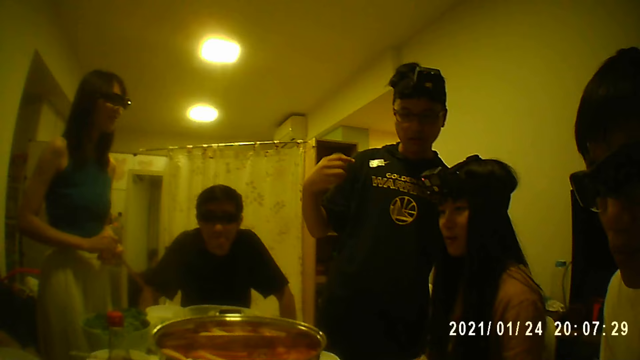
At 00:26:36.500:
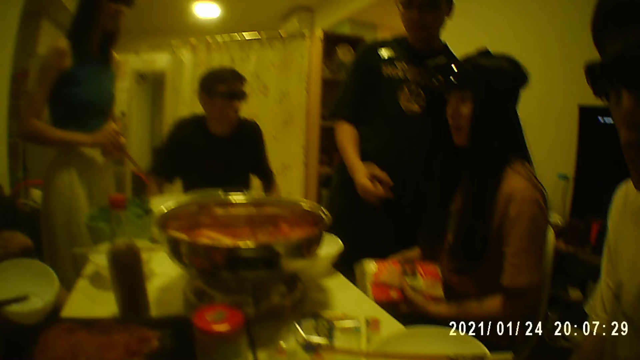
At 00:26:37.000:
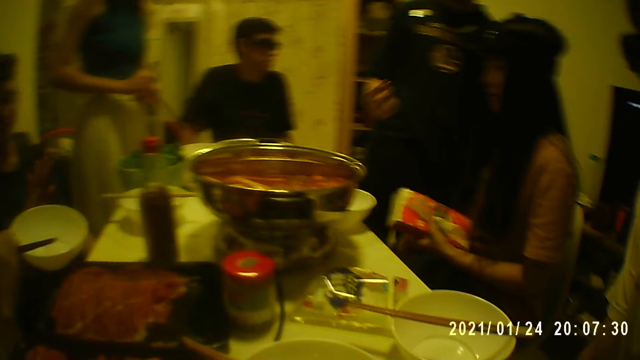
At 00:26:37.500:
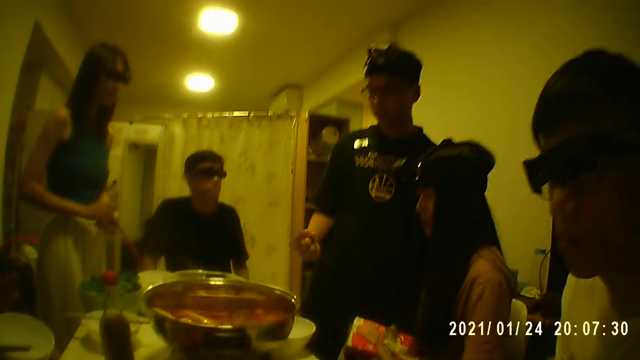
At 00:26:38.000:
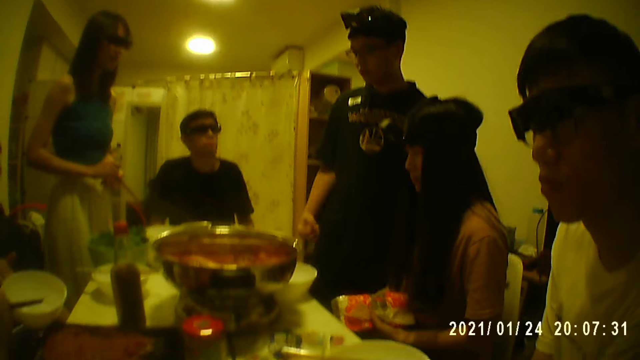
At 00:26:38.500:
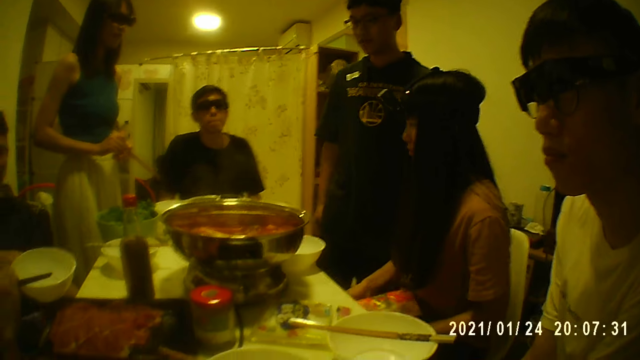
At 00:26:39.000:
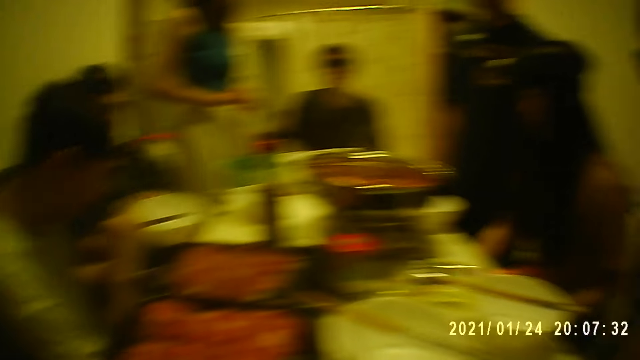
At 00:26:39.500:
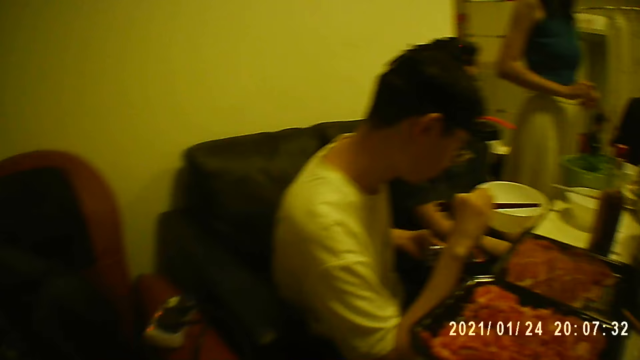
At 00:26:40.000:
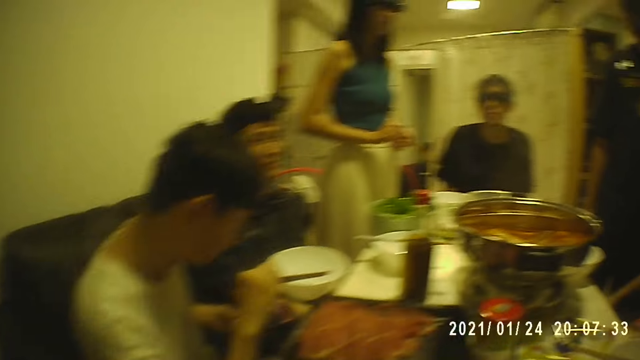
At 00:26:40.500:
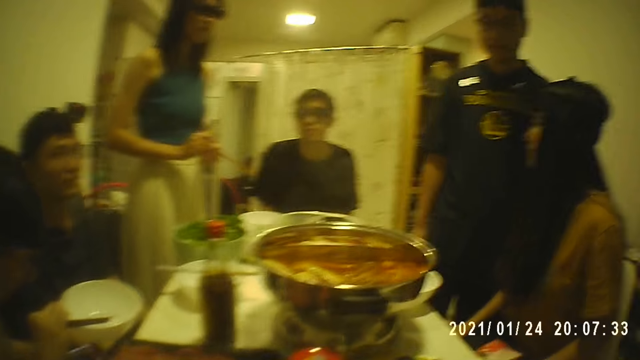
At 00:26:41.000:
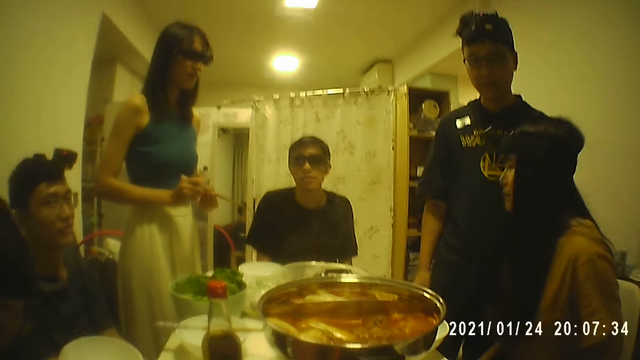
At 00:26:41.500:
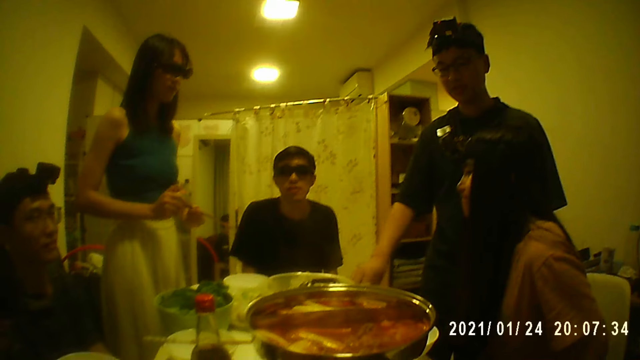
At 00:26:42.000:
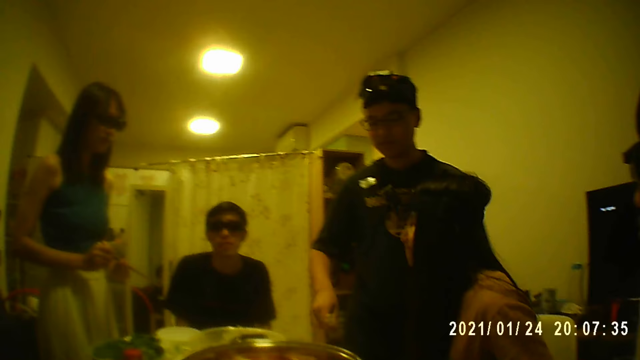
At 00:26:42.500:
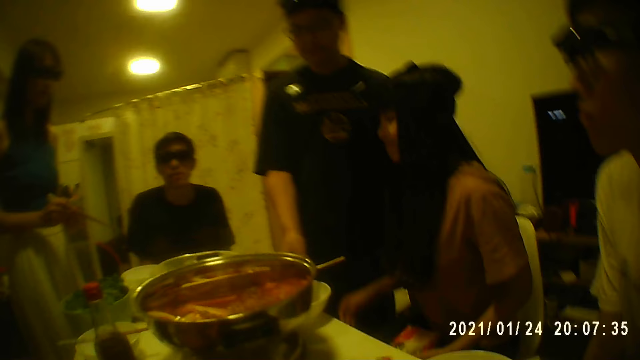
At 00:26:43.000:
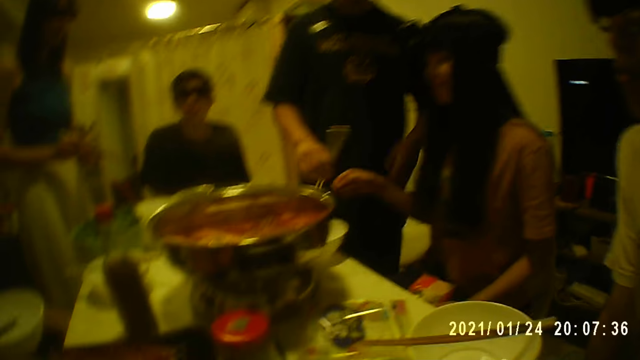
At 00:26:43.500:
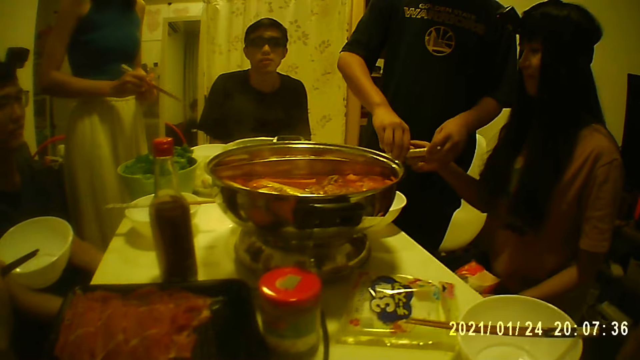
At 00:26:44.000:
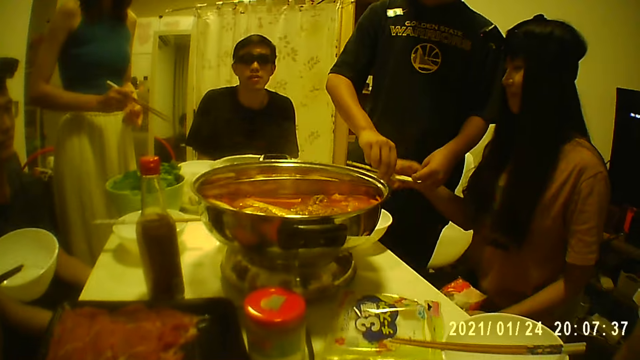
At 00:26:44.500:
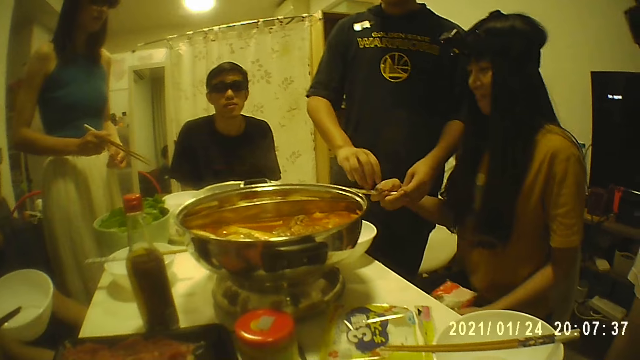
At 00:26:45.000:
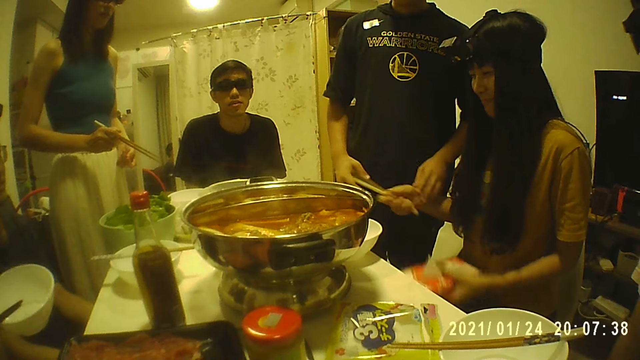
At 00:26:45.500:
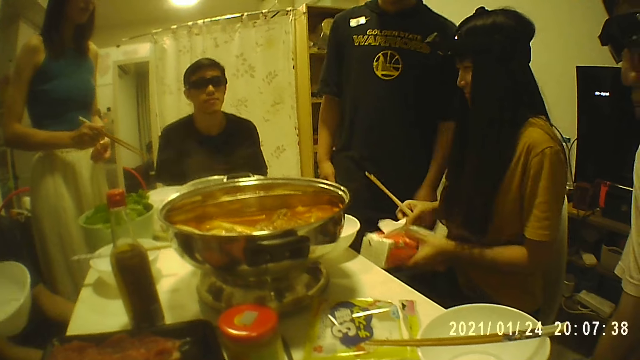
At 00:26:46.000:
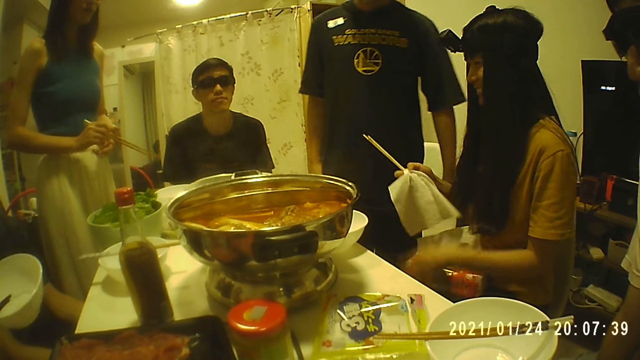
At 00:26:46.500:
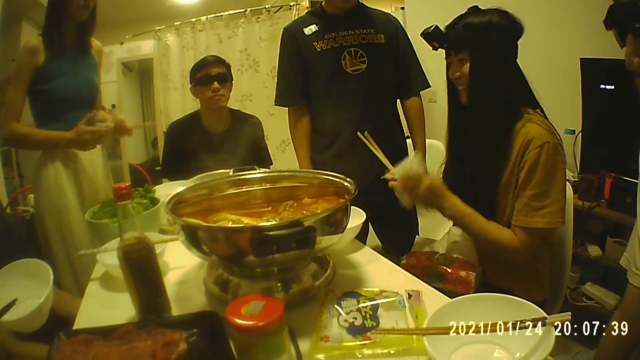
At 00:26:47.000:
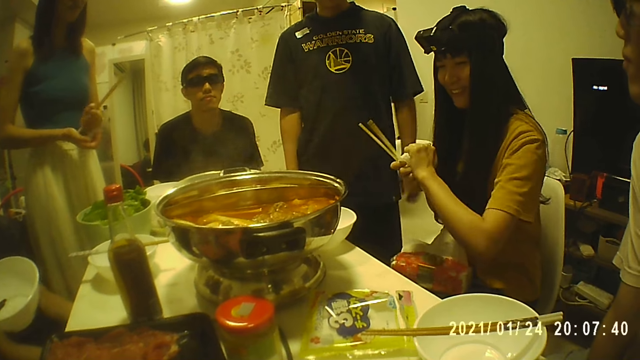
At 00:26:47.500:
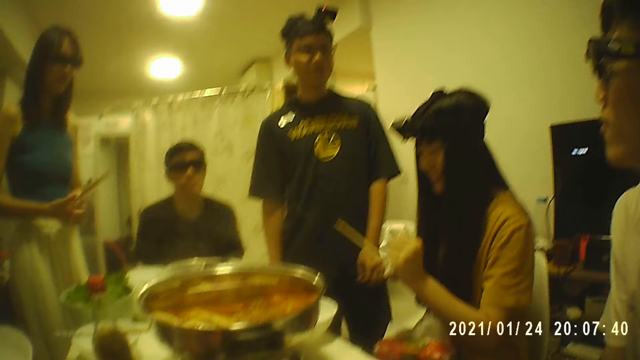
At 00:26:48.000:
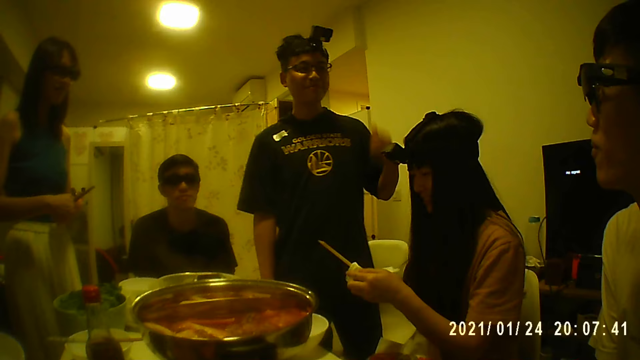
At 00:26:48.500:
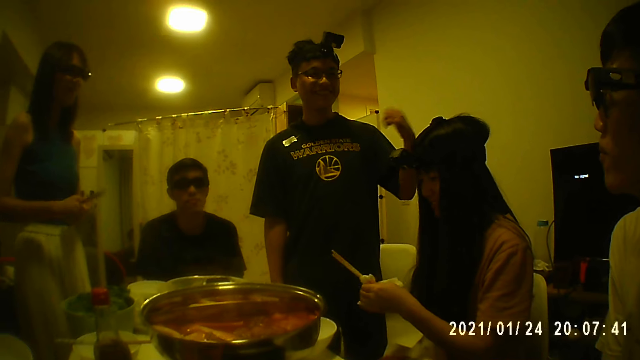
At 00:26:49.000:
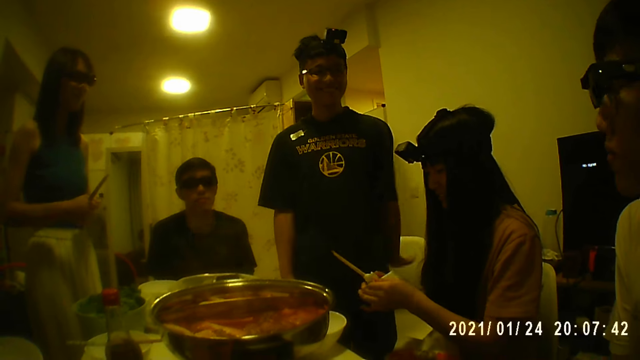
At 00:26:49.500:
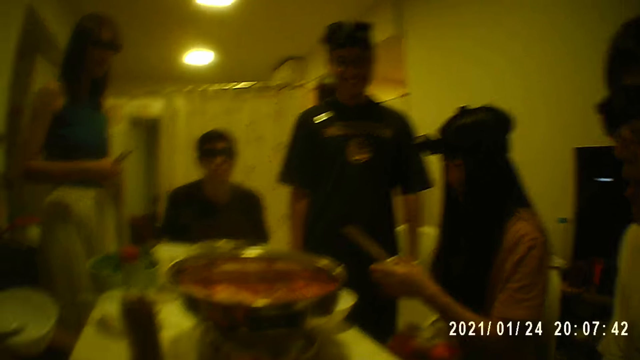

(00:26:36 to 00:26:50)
The woman passes the box of tissue paper to her left hand from her right hand. The man operates a mobile phone in his left hand. Another man interacts with the group of people. The other man removes the chopsticks from the table with his right hand, turns the chopsticks with his right hand, and holds the chopsticks in both hands. The woman collects the chopsticks from the other man's hands with her right hand. The woman picks up a piece of tissue paper from the box of tissue paper with her right hand, places the box of tissue paper on her legs with her left hand, and passes the tissue paper to her left hand from her right hand. The woman cleans her right hand and the chopsticks with the tissue paper in her left hand.

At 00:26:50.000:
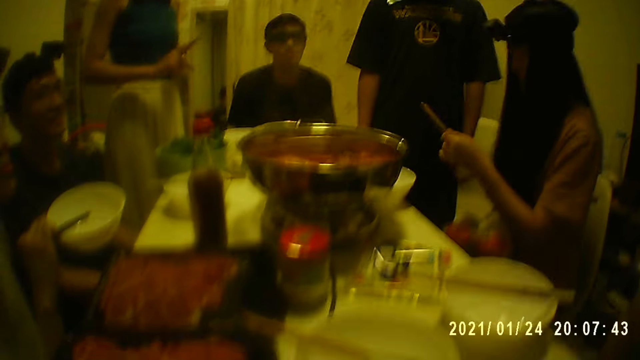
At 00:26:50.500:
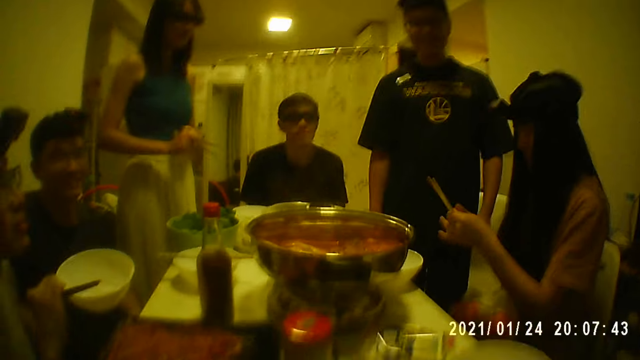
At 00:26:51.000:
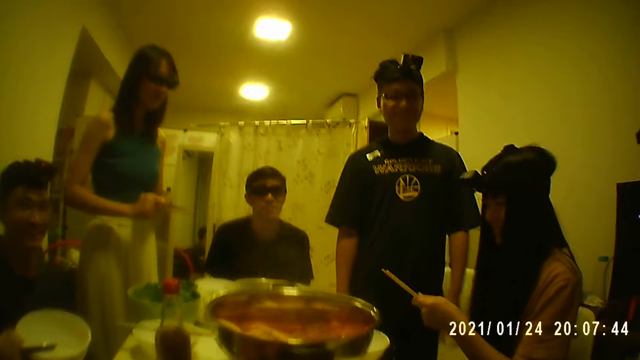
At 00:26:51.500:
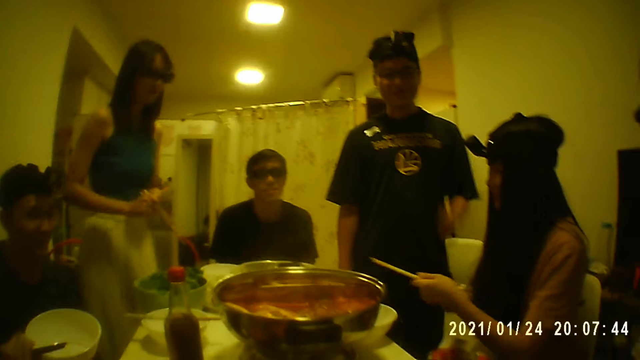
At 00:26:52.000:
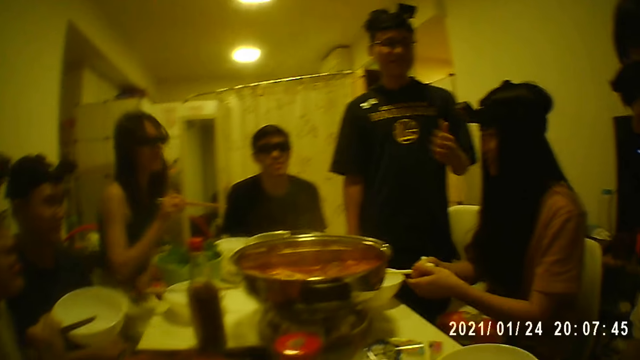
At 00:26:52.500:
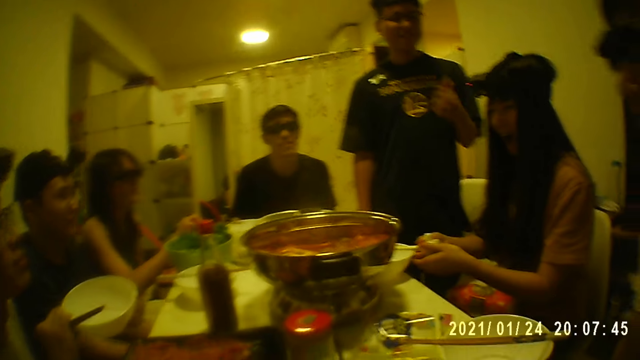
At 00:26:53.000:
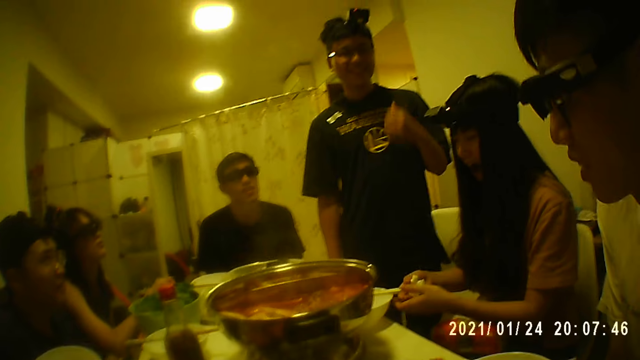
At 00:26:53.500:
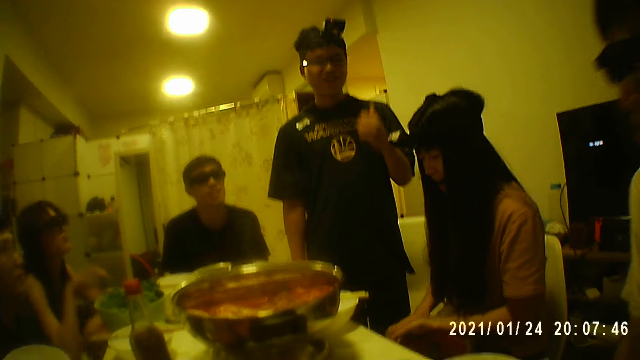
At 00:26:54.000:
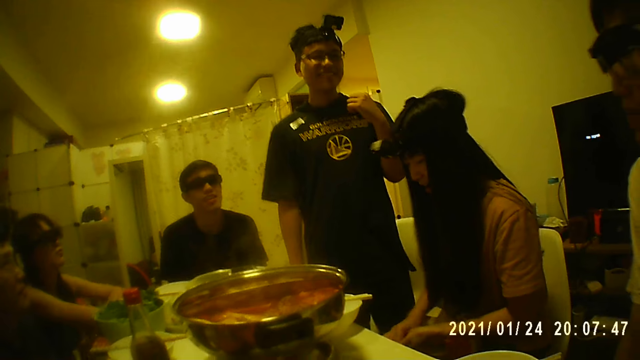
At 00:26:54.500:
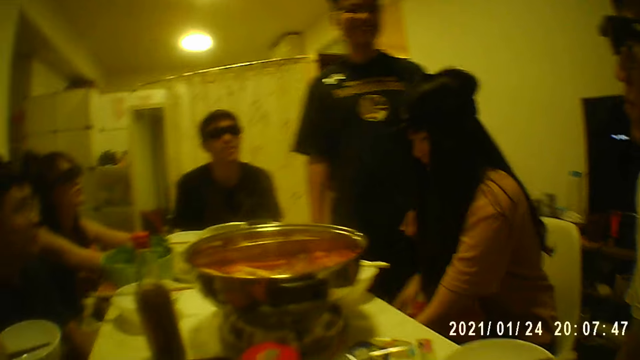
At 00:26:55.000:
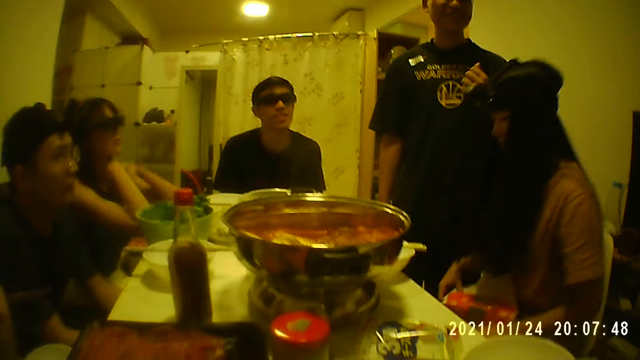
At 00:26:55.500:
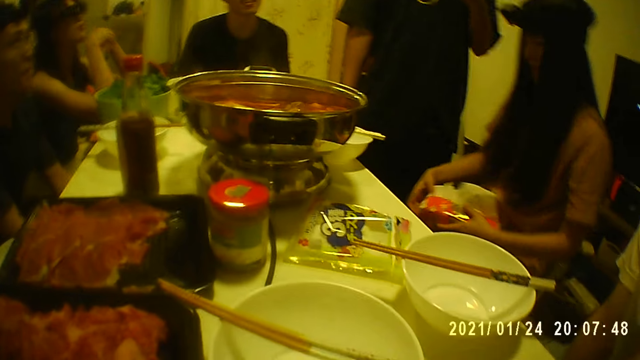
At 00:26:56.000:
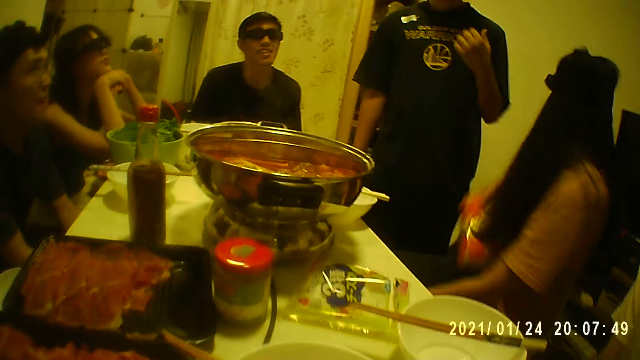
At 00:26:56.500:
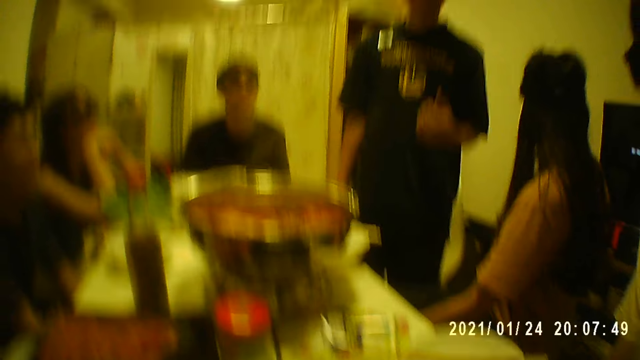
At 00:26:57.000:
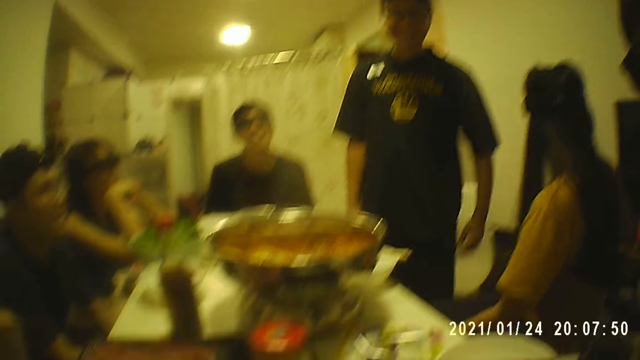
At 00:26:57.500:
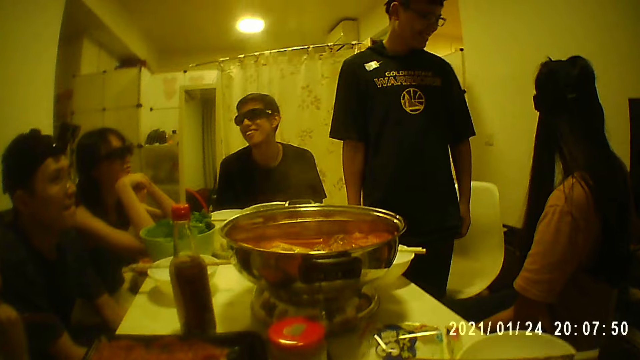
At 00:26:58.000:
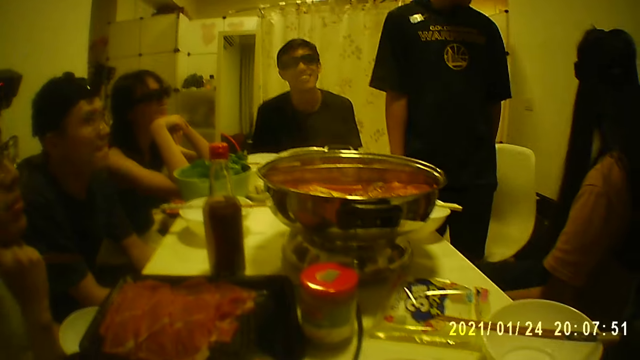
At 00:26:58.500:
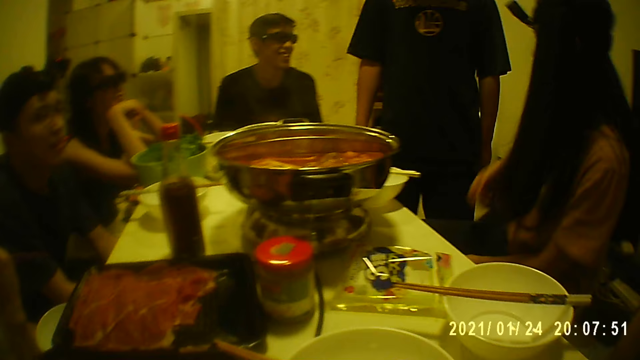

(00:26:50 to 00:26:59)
The woman places the chopsticks on the plate with both hands. Another woman drops the chopsticks on the plate with her right hand. The first woman passes the tissue paper from her right hand to her left hand and drops the tissue paper under the table with her left hand. The man holds the plate in his left hand. The first woman holds the box of tissue paper on her legs with both hands, lifts the box of tissue paper from her legs with her left hand, and drops the box of tissue paper on a table with her right hand.
